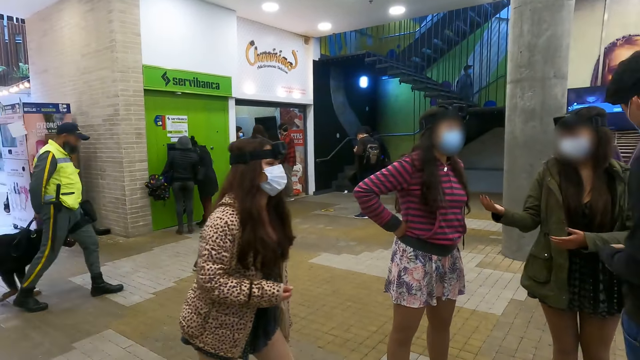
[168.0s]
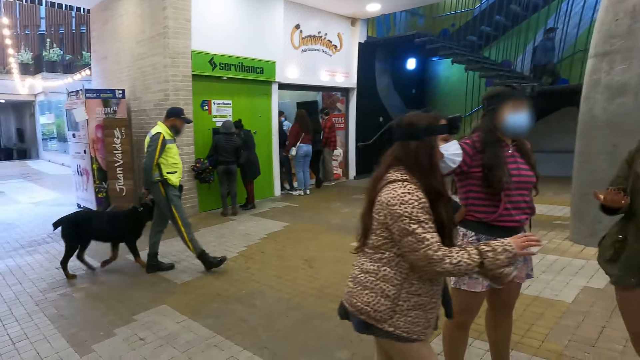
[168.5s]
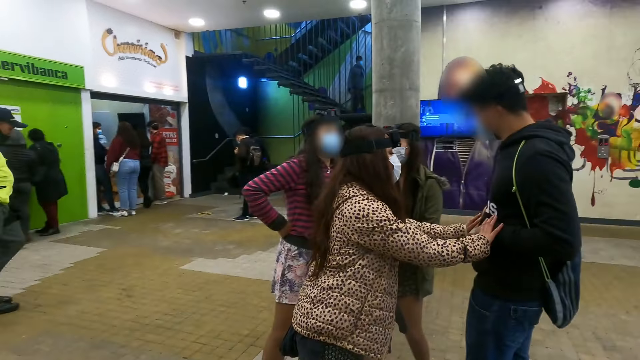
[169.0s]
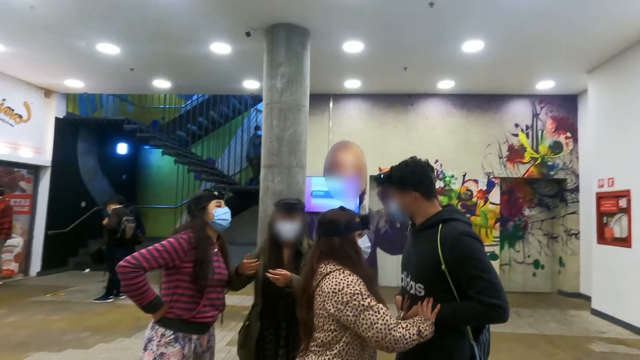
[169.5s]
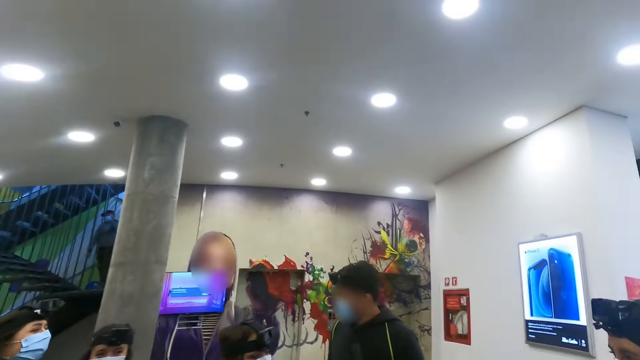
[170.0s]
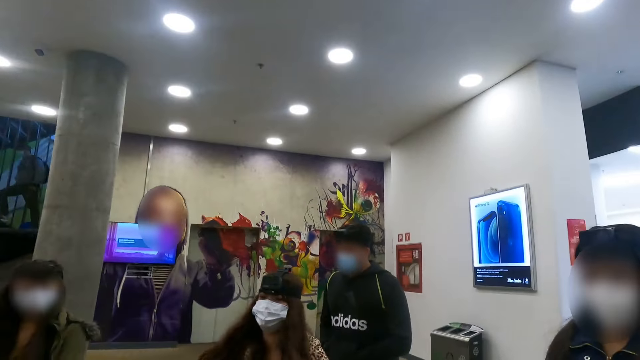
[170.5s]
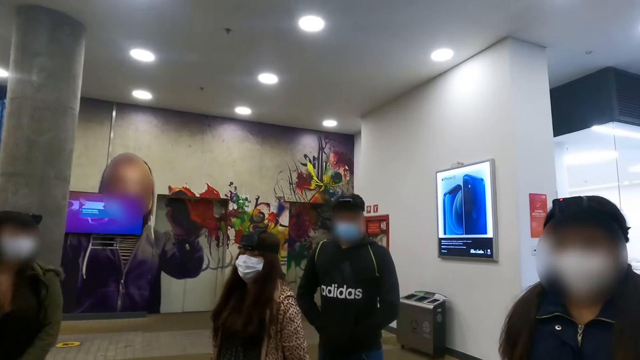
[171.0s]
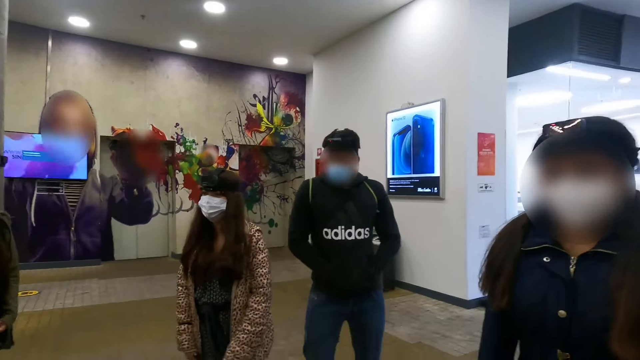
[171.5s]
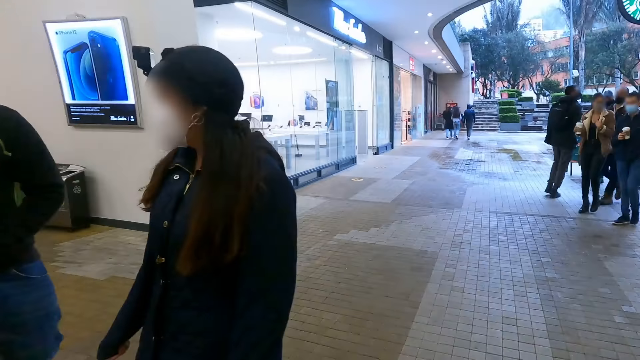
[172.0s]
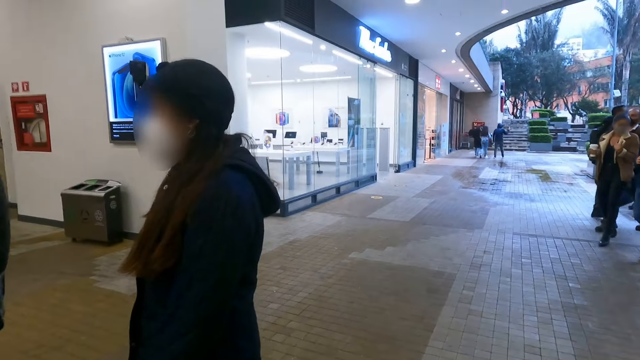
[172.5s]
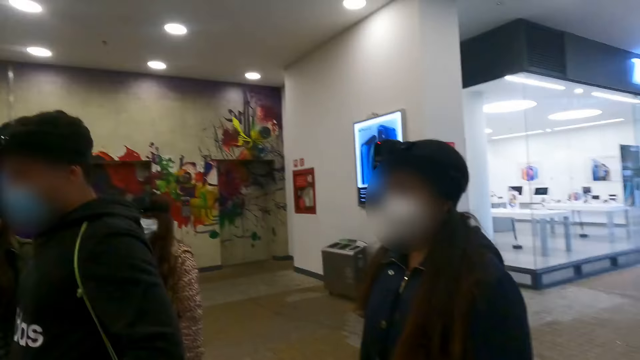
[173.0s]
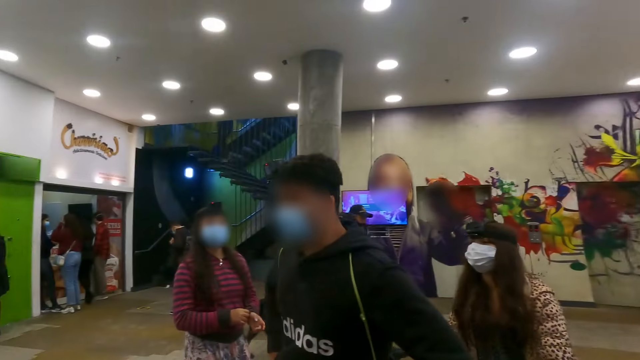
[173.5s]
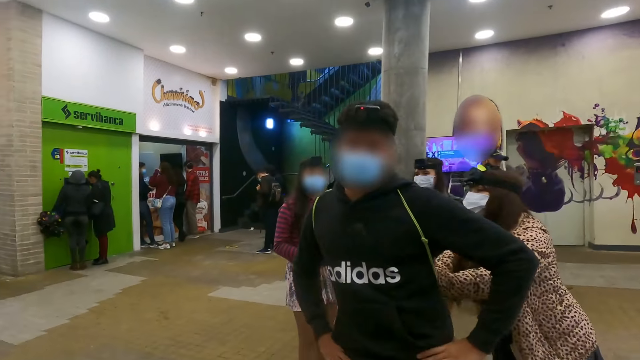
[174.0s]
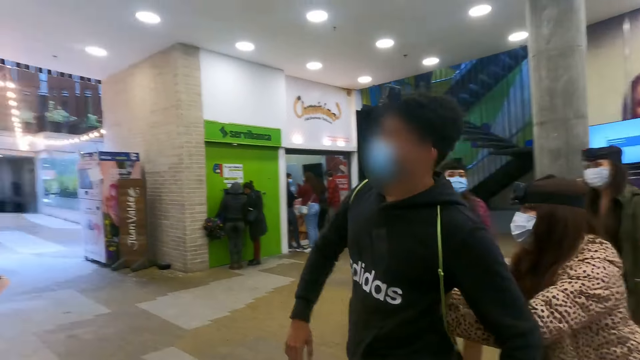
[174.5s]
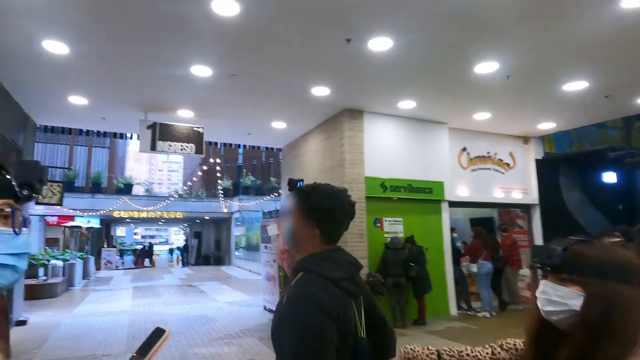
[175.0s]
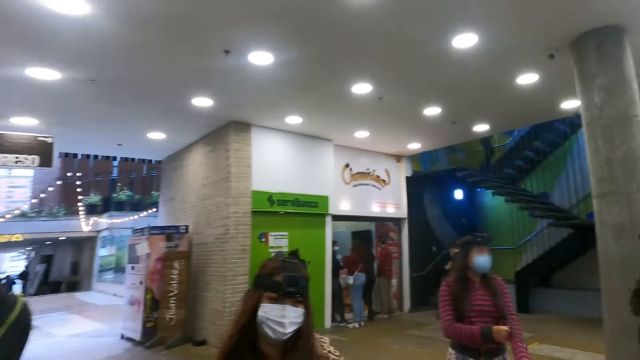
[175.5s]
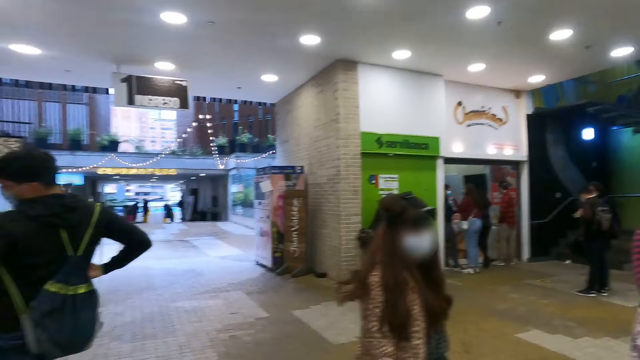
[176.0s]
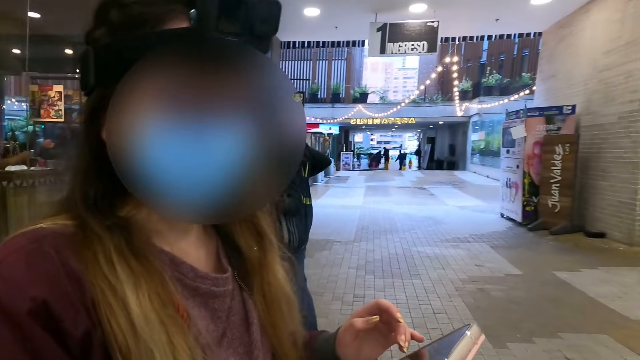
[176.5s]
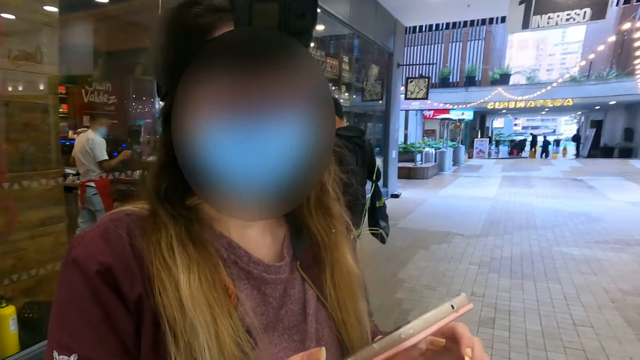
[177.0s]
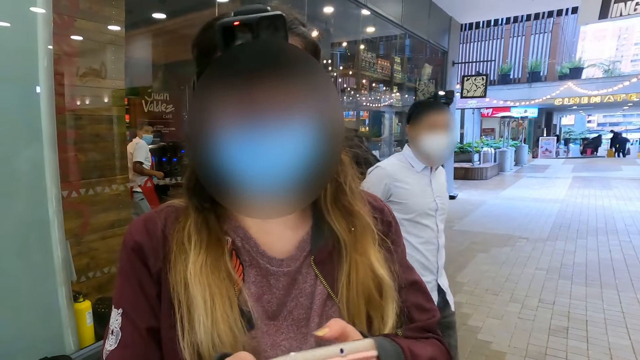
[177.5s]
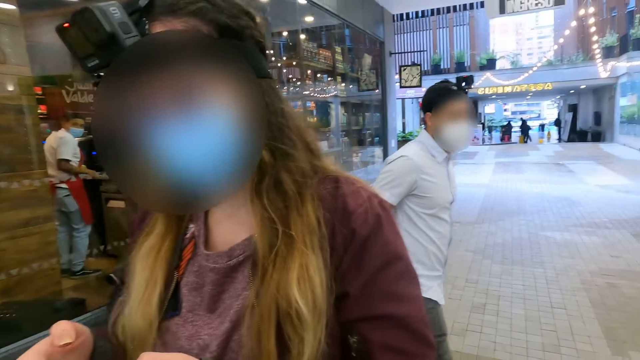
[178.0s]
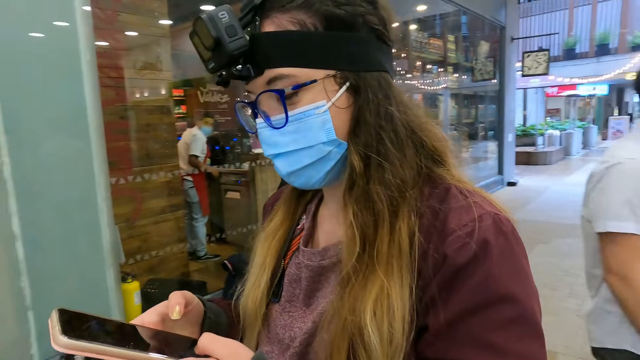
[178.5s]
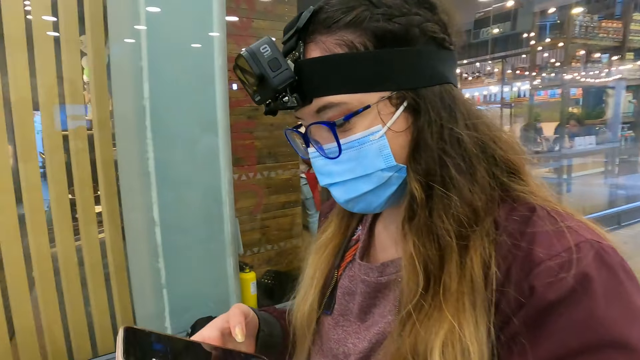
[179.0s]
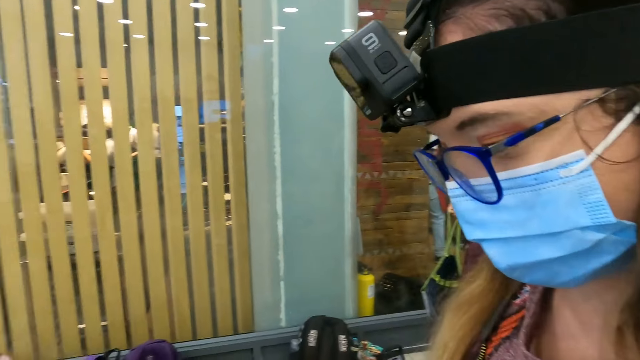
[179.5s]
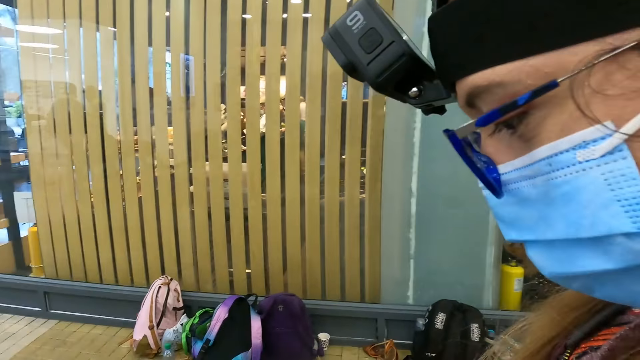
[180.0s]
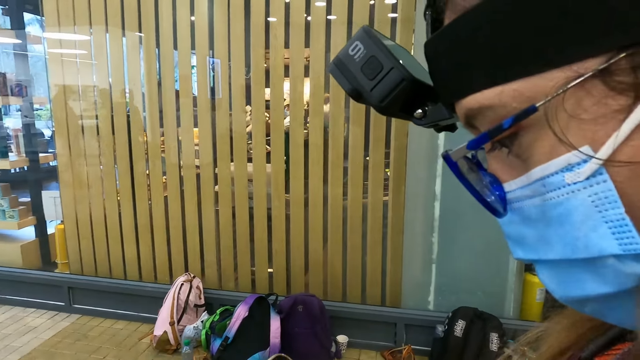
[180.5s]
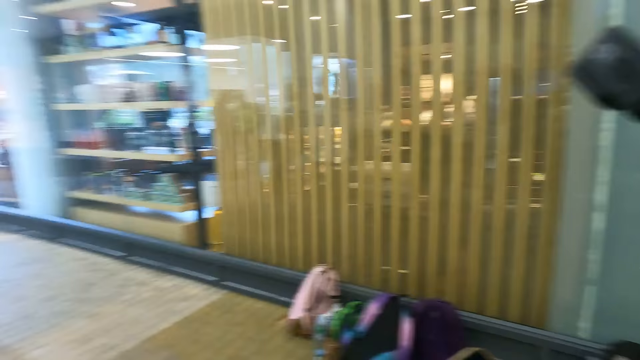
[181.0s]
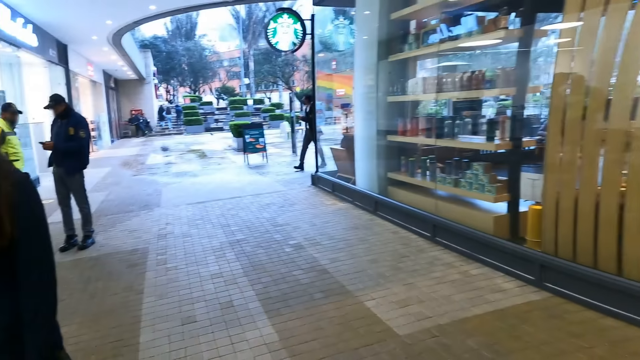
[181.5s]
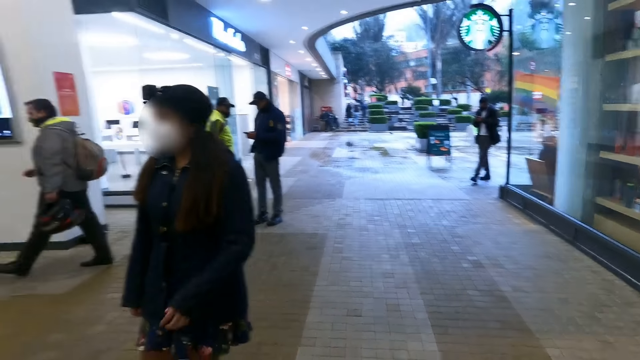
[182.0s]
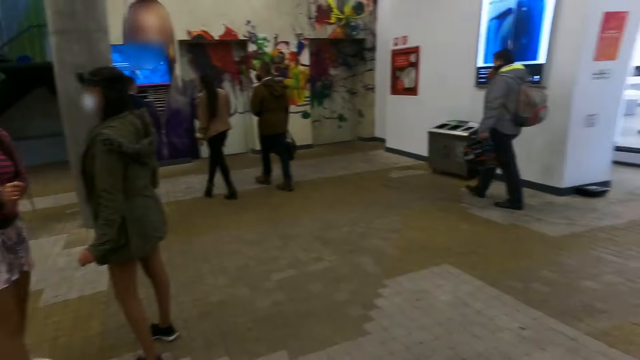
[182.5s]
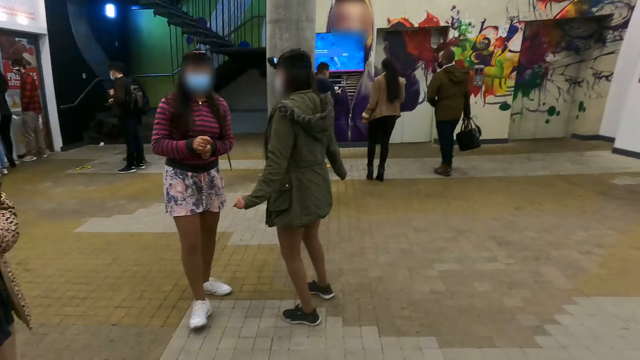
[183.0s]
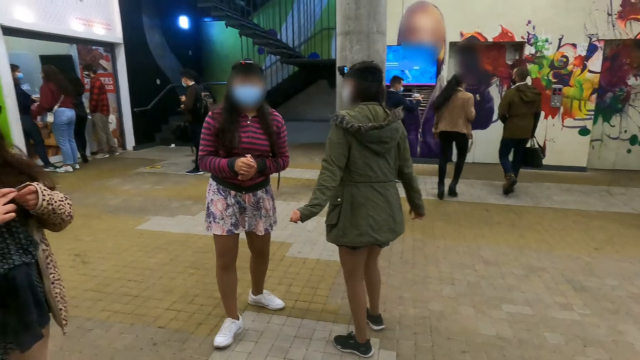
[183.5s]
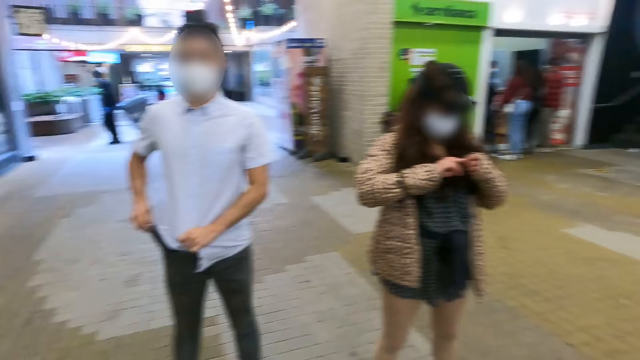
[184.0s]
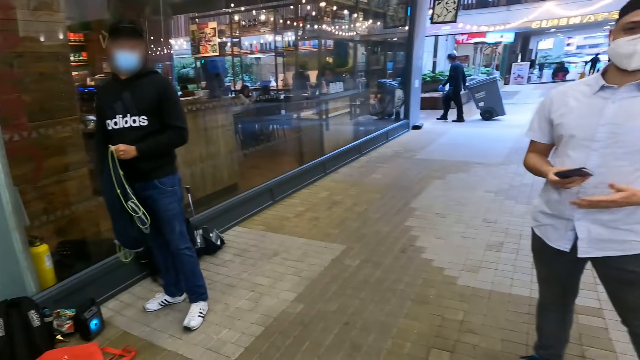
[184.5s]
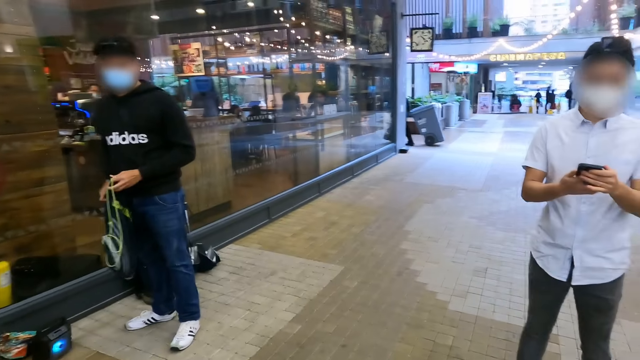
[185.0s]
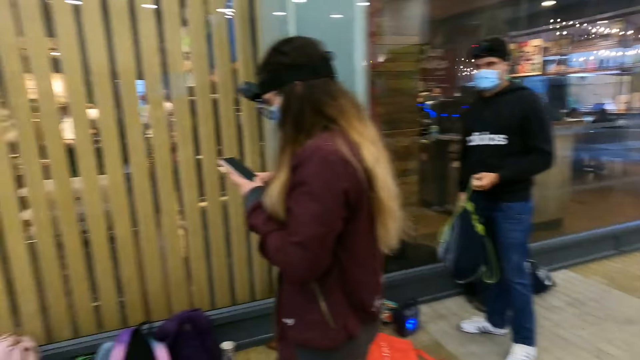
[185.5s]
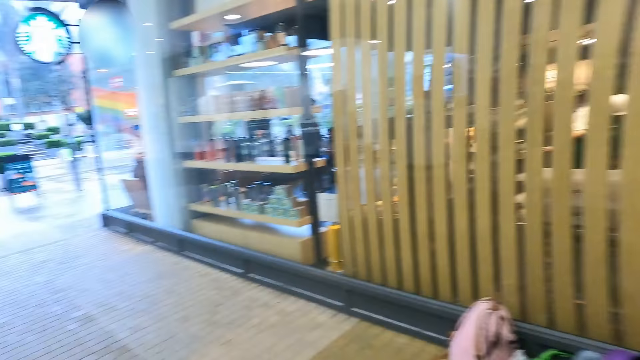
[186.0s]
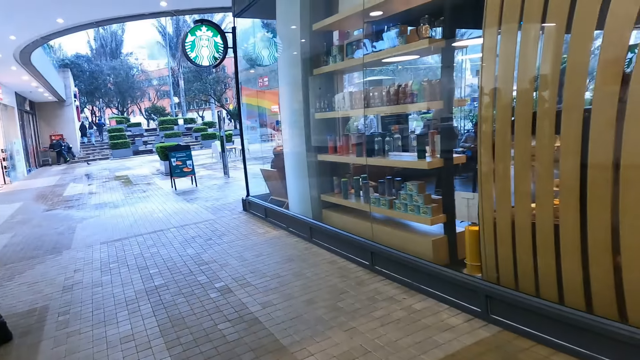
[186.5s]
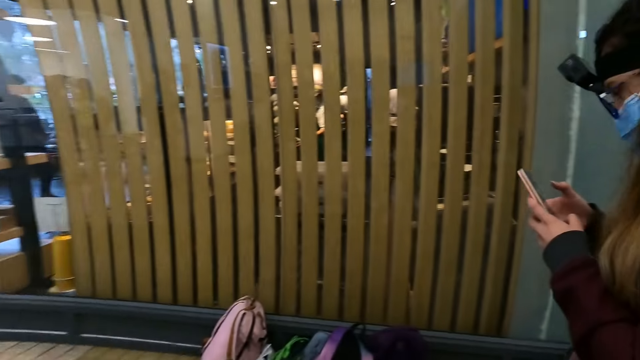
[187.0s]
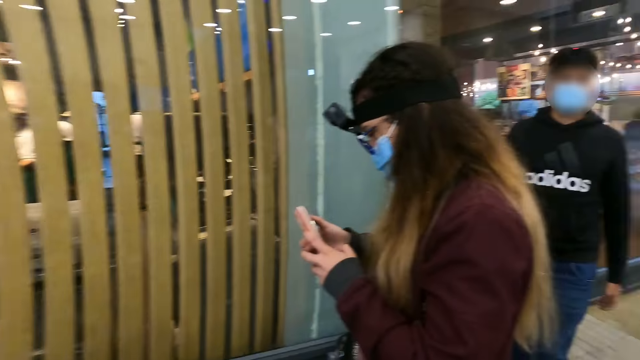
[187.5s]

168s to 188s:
The camera wearer looks around. A woman pushes a man. The camera wearer stares at another woman. The man moves towards the camera wearer. The first woman moves towards the man. The man dances. The first woman pushes the man. The camera wearer turns towards a third woman. The third woman interacts with the camera wearer. The camera wearer interacts with the third woman. They look around. The third woman operates her phone.
